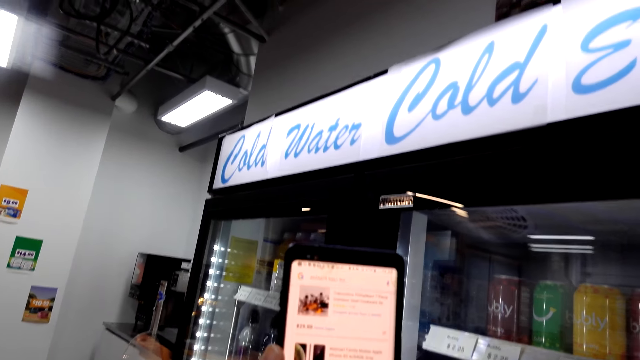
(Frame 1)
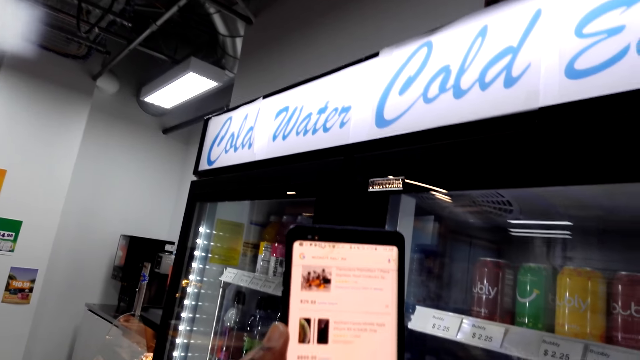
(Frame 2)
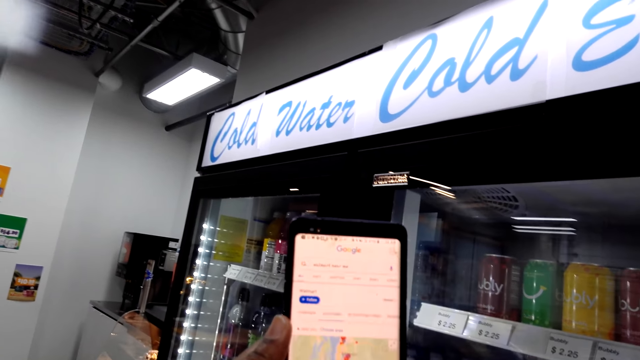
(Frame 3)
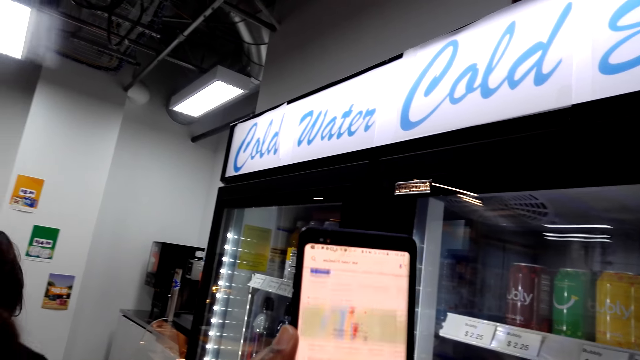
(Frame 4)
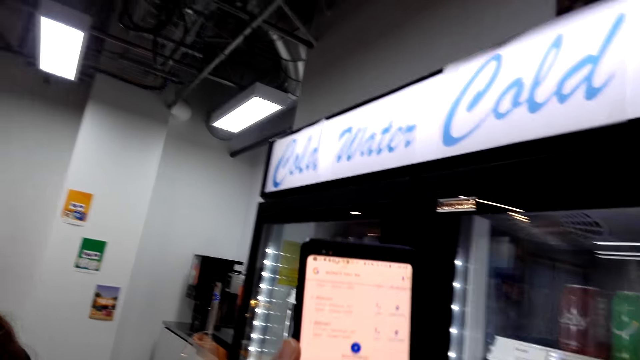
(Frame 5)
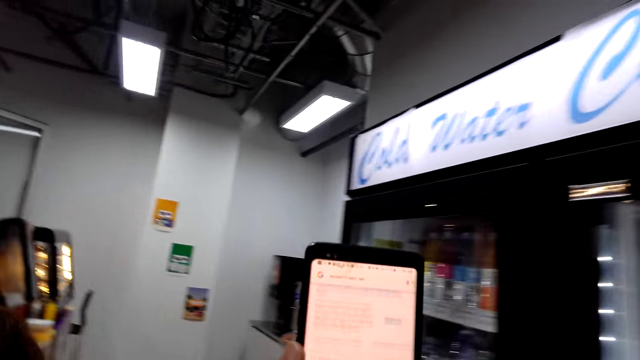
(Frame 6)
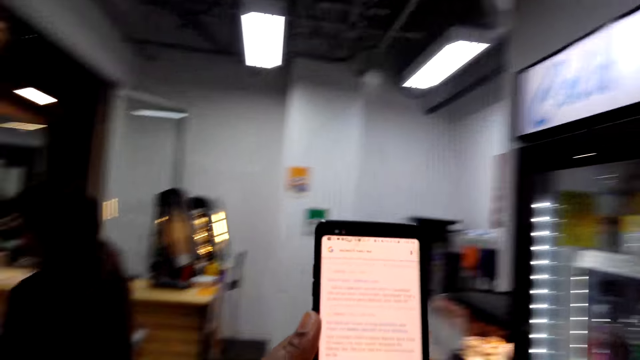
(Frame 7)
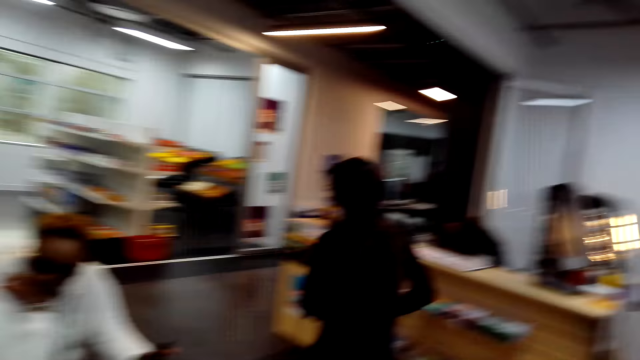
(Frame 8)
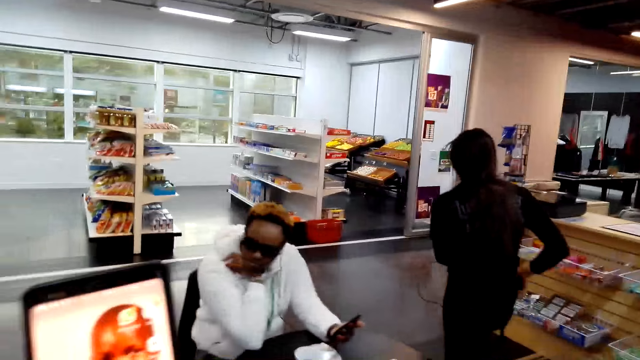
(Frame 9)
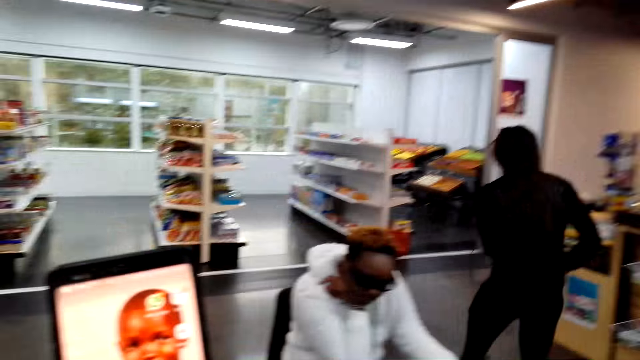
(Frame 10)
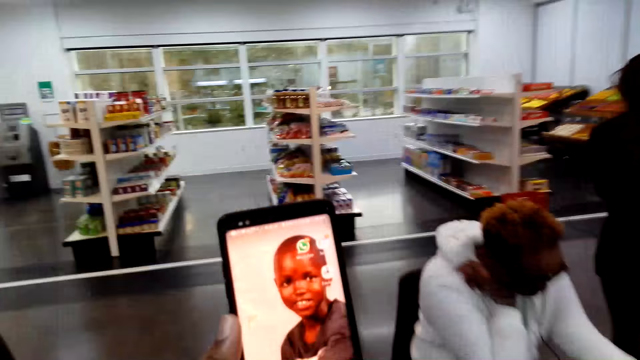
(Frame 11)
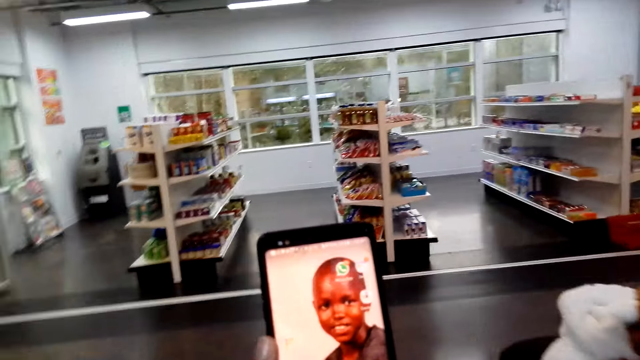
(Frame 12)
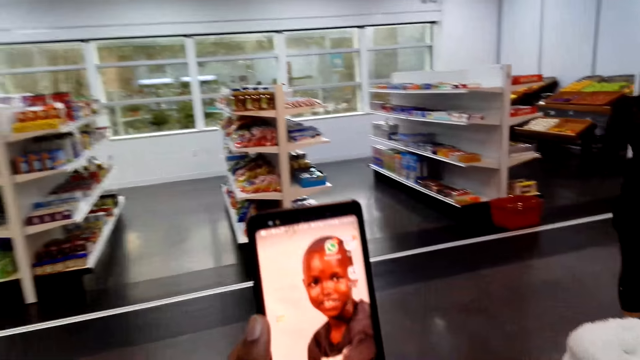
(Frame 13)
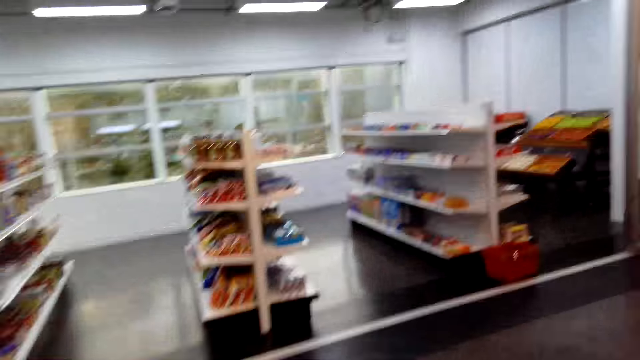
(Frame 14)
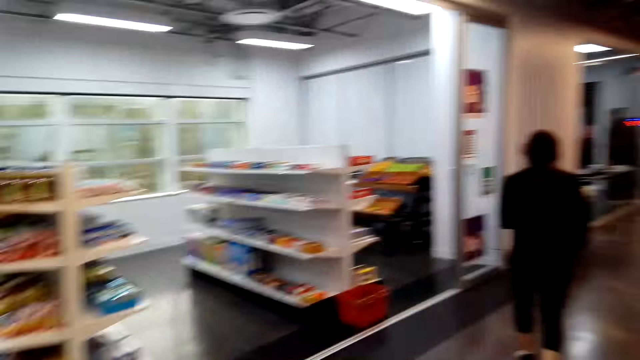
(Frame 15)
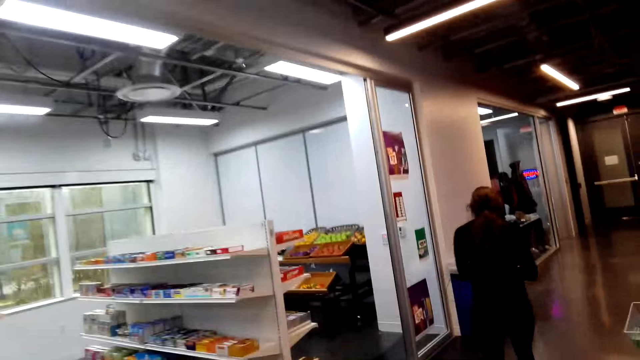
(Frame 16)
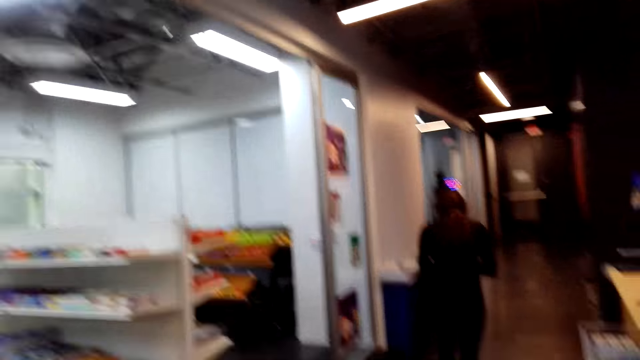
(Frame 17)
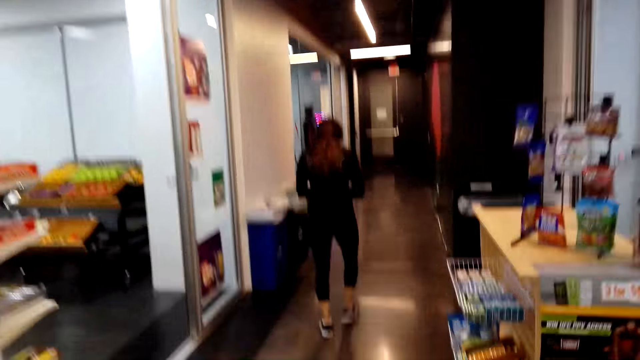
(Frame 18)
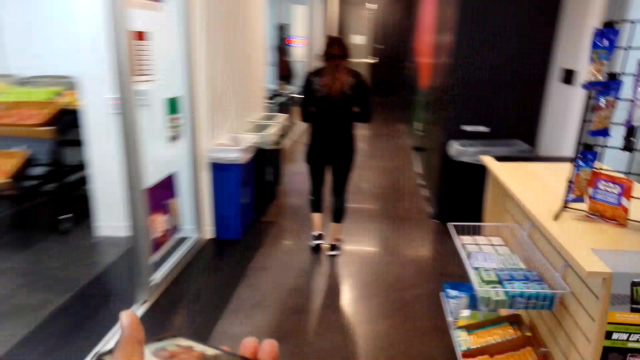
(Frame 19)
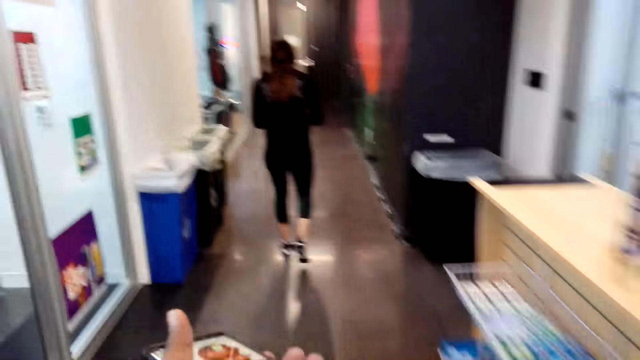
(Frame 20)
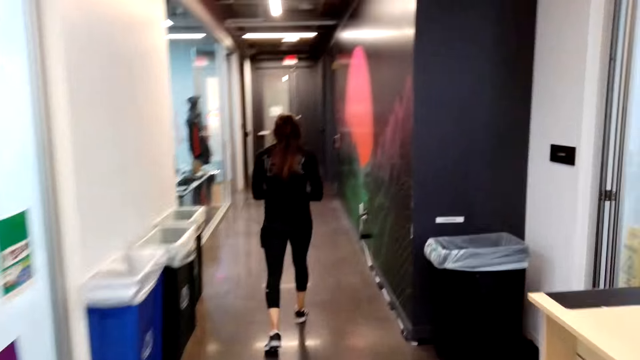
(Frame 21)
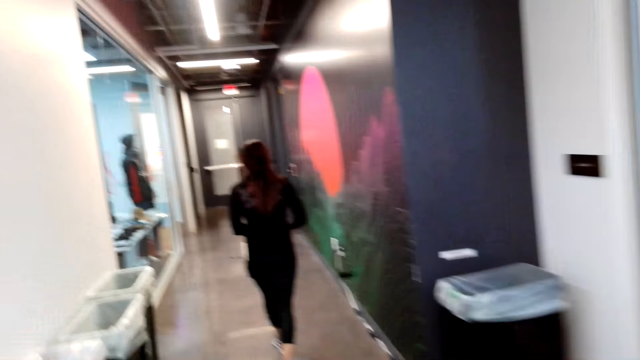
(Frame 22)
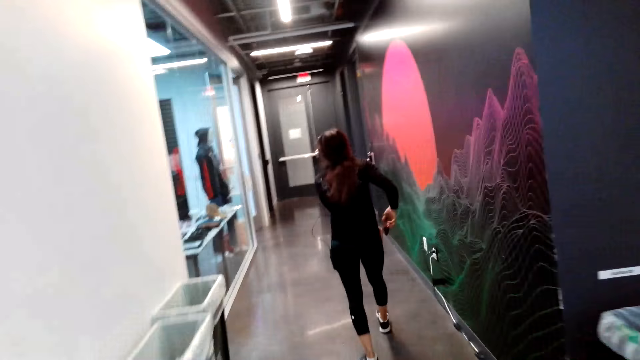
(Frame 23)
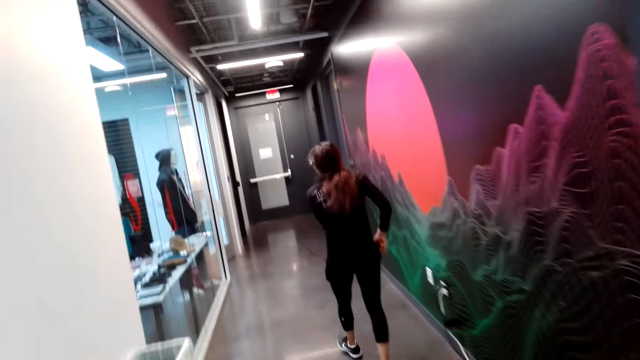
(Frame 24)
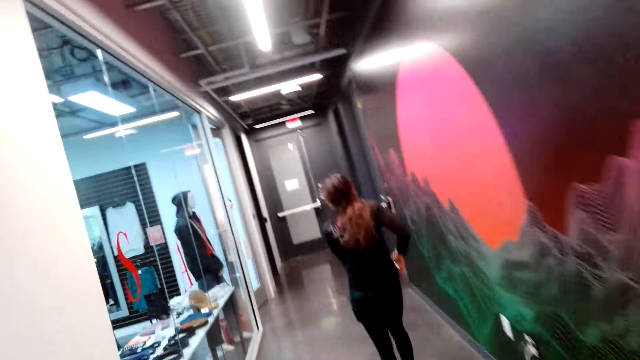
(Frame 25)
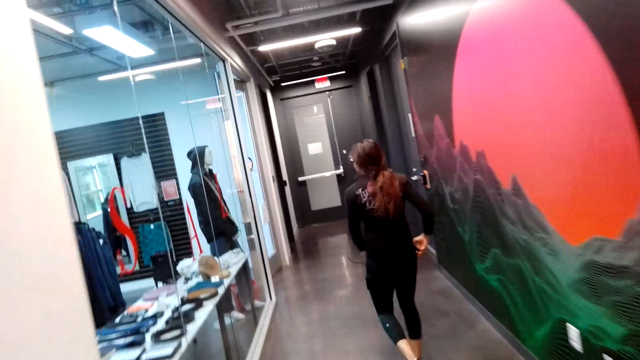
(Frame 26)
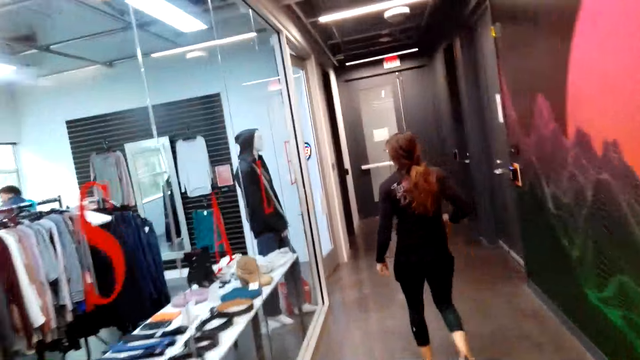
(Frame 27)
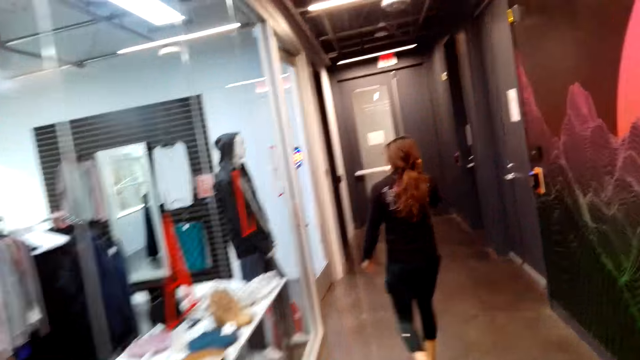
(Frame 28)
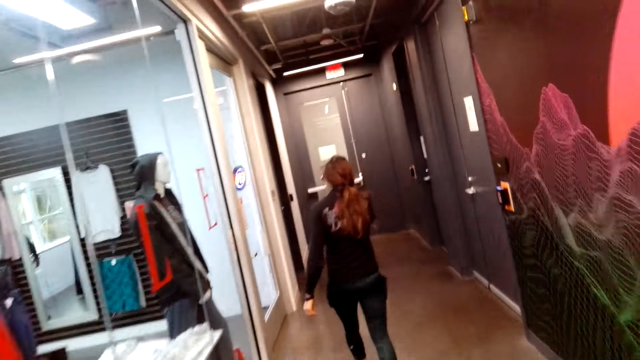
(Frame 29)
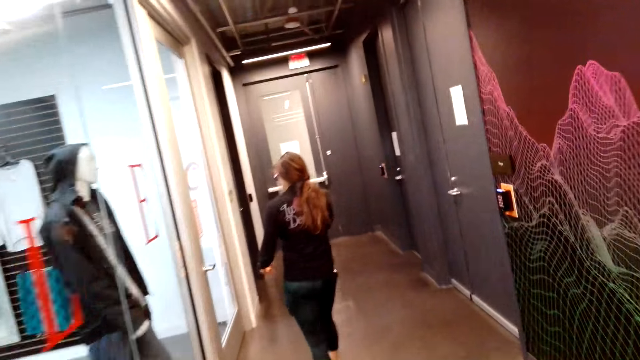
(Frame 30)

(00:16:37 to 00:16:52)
A woman walks around the store. The camera wearer walks out of the convenience shop. The woman walks out of the convenience shop. Another woman sits on the chair. The camera wearer holds a phone in the store. They walk around the store. They hold the phone in the store. The first woman puts her phone in the pocket and walks around the store. The camera wearer walks around the store.

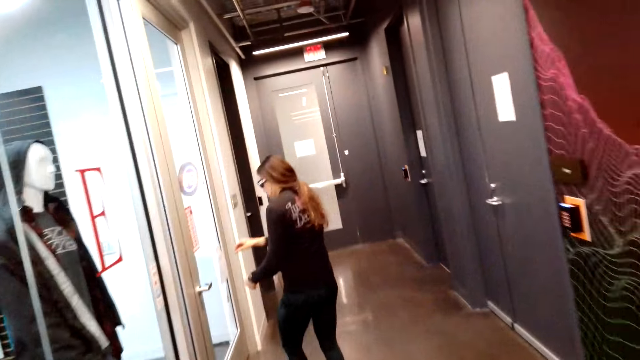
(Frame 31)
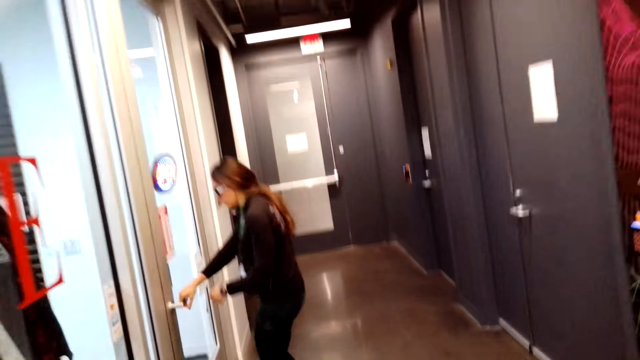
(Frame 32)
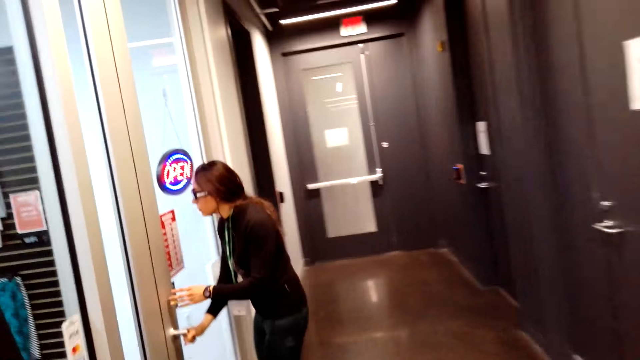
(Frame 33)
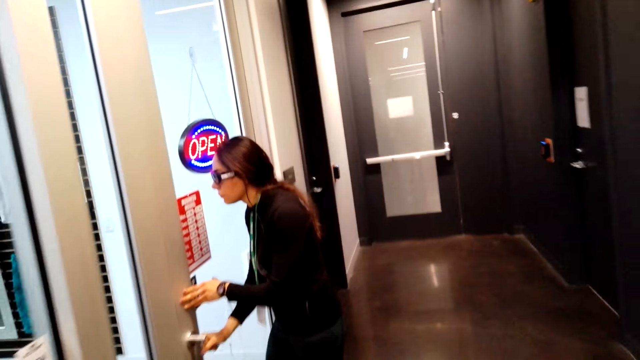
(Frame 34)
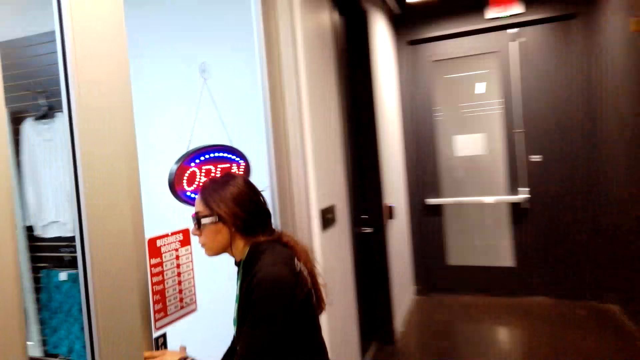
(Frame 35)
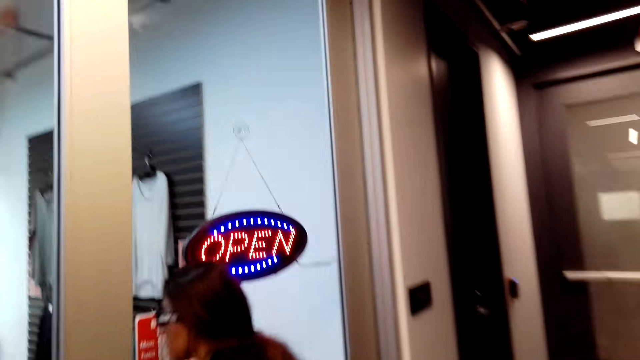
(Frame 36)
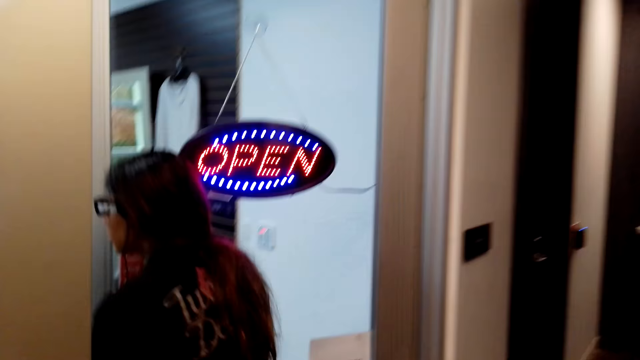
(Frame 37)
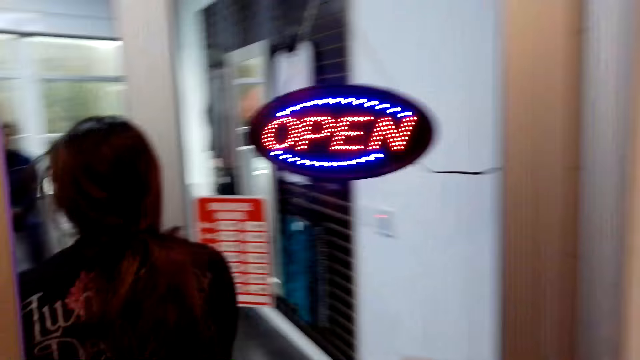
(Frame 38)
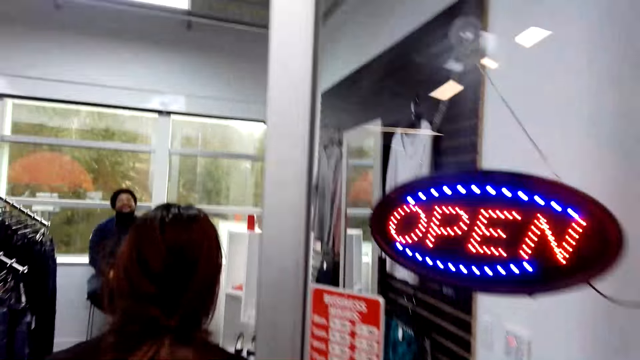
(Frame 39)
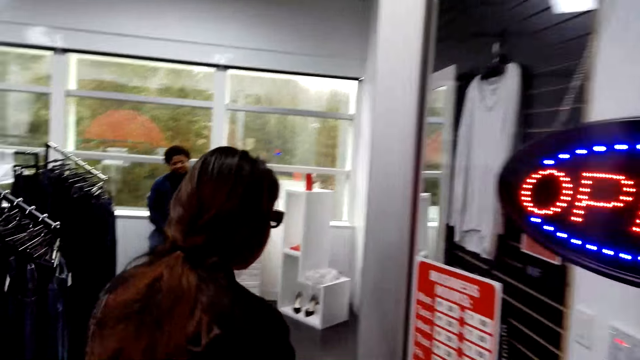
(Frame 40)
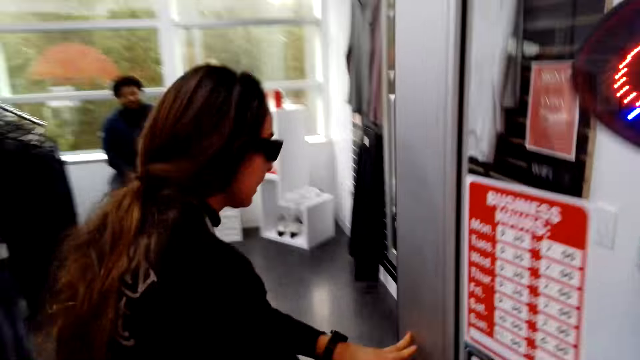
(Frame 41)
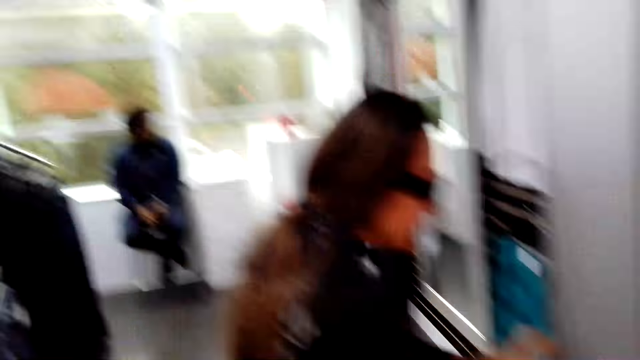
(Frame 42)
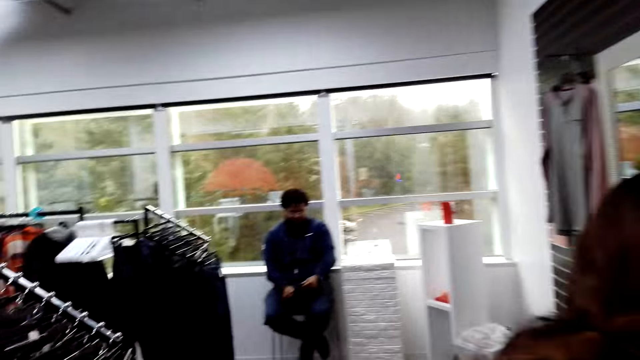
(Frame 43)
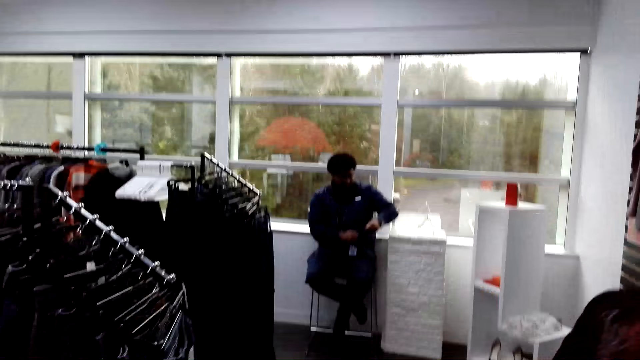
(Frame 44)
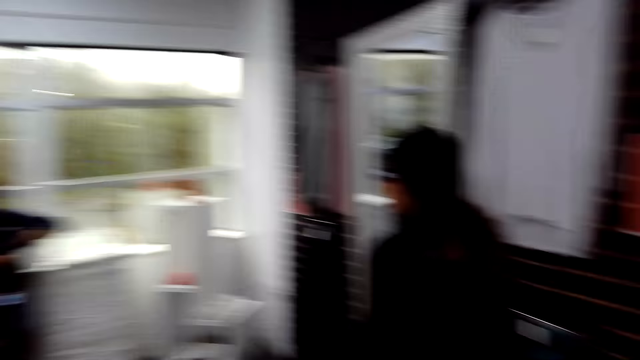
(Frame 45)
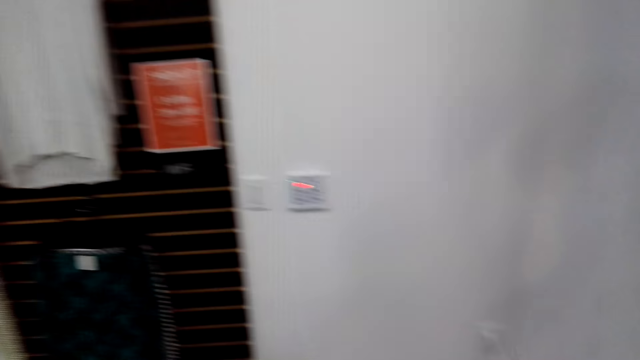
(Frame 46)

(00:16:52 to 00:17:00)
A woman holds the door handle and opens the door in the store. The woman enters the clothes store. A man sits in the clothes store. The camera wearer enters the clothes store.
